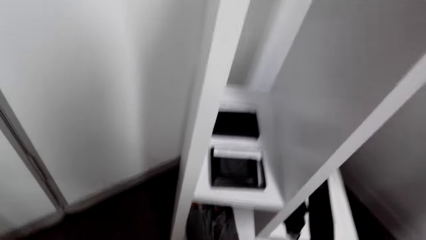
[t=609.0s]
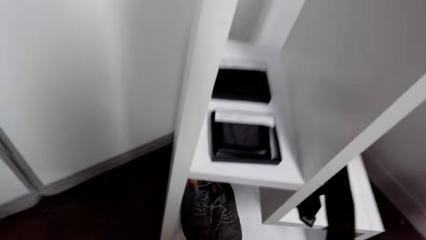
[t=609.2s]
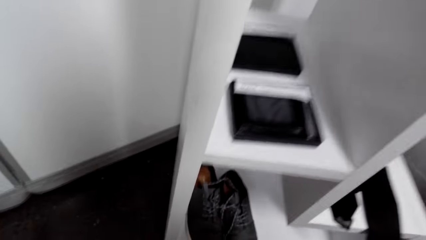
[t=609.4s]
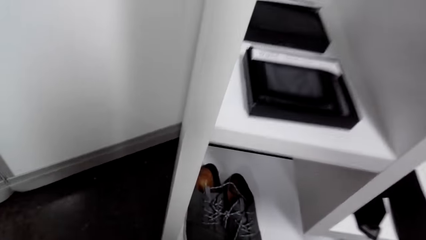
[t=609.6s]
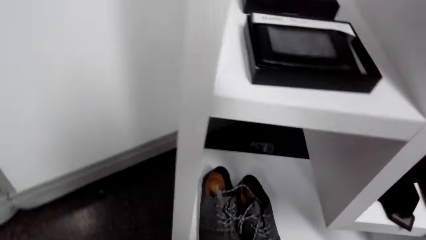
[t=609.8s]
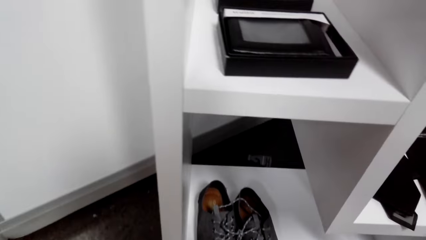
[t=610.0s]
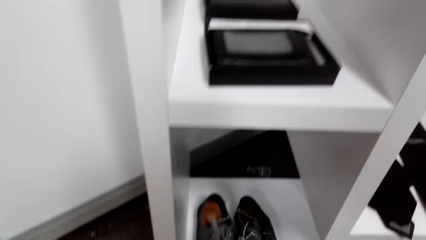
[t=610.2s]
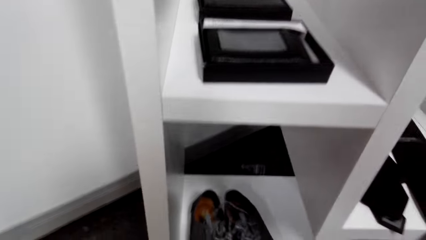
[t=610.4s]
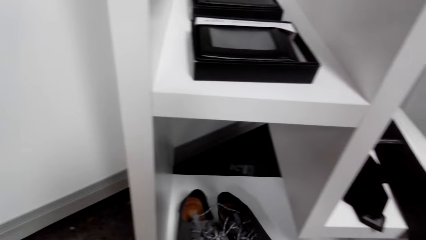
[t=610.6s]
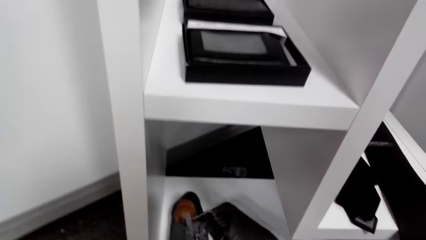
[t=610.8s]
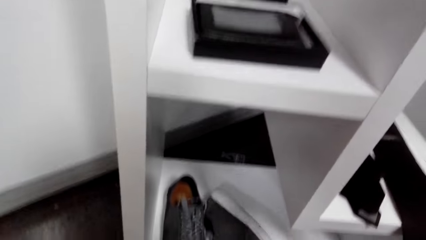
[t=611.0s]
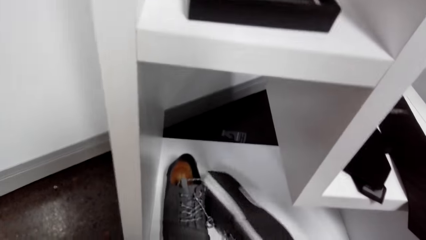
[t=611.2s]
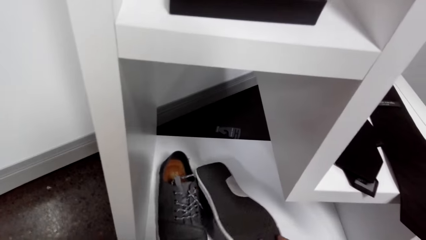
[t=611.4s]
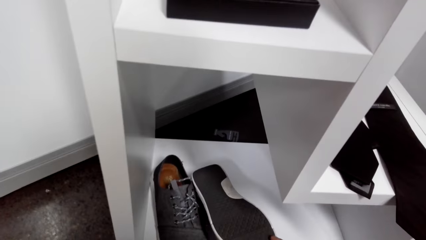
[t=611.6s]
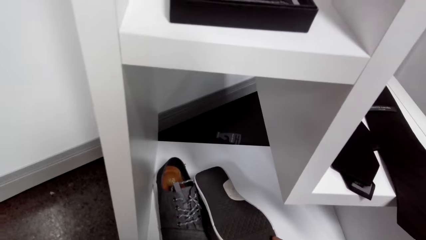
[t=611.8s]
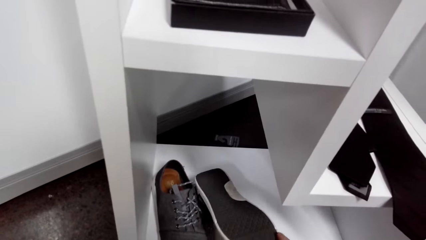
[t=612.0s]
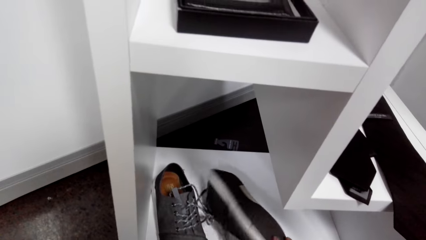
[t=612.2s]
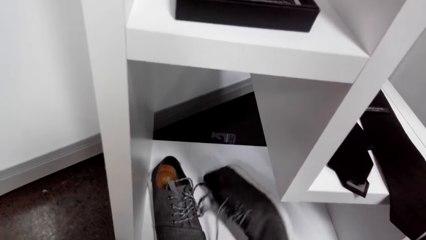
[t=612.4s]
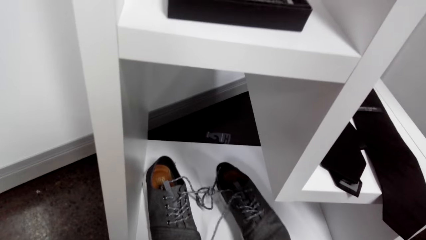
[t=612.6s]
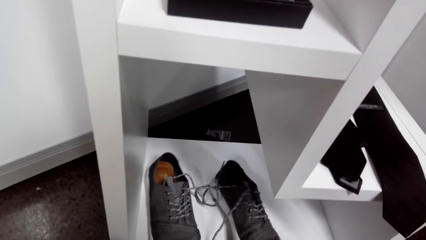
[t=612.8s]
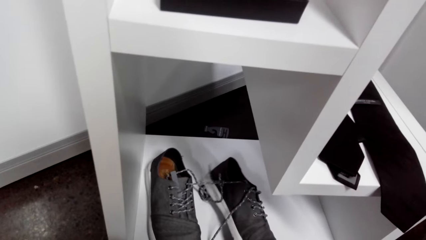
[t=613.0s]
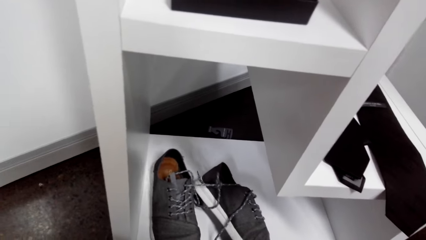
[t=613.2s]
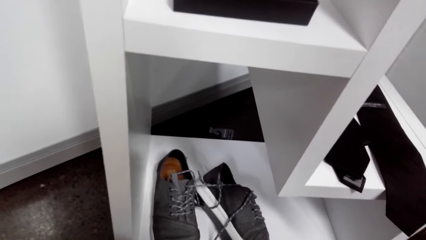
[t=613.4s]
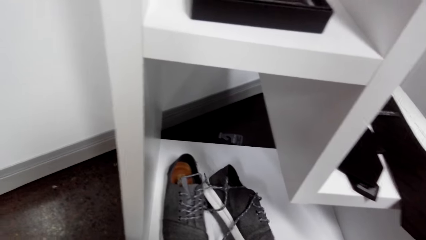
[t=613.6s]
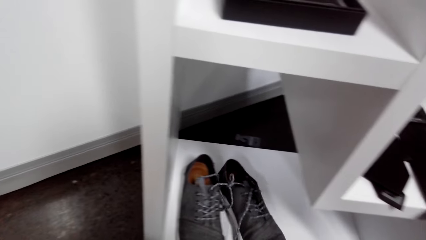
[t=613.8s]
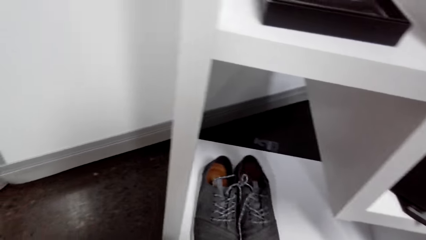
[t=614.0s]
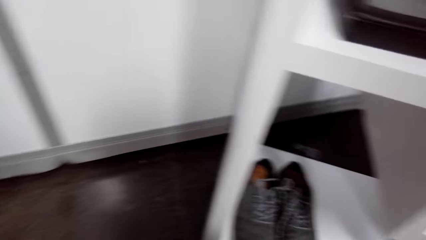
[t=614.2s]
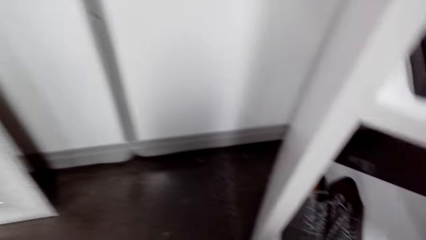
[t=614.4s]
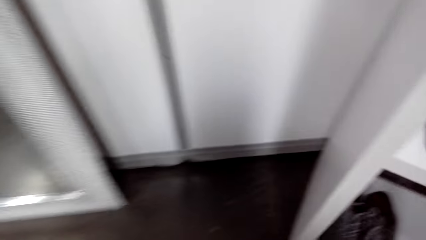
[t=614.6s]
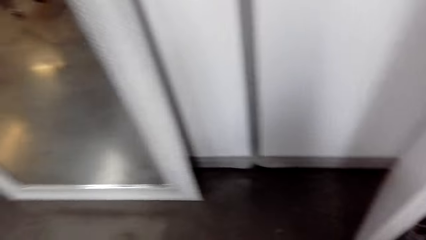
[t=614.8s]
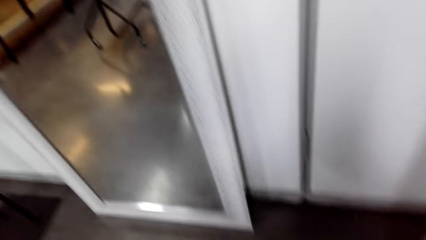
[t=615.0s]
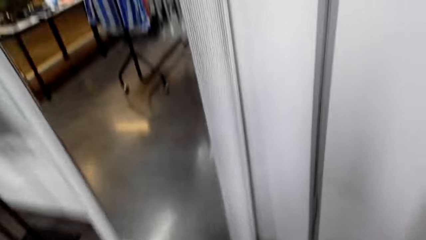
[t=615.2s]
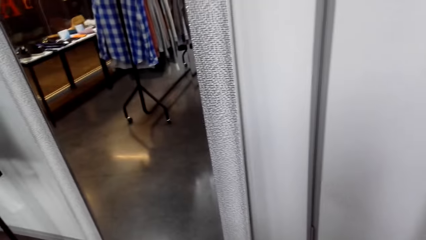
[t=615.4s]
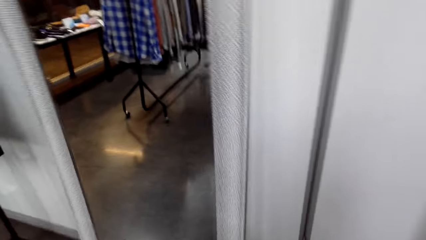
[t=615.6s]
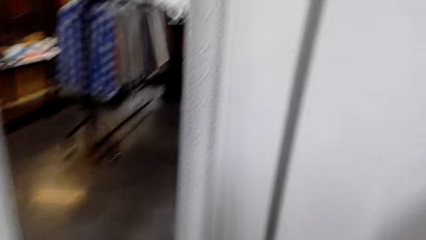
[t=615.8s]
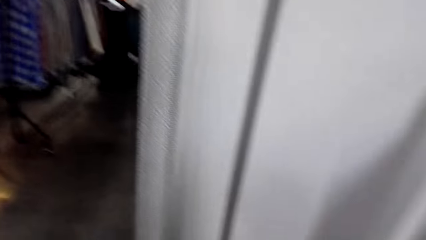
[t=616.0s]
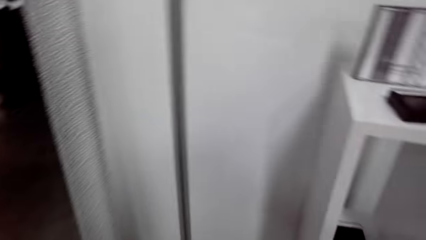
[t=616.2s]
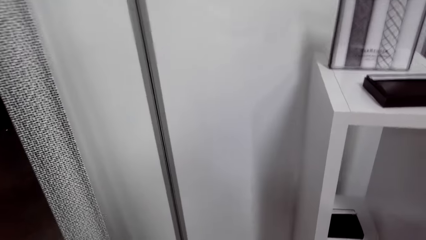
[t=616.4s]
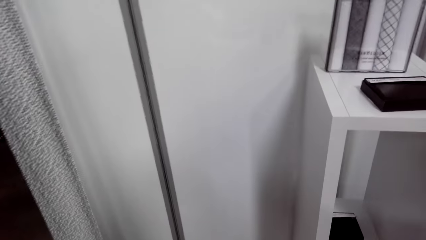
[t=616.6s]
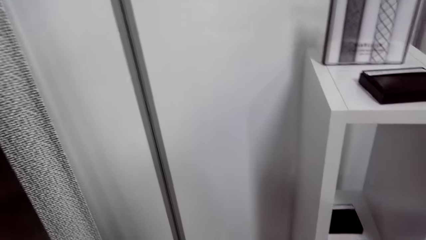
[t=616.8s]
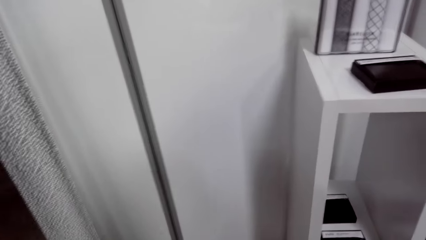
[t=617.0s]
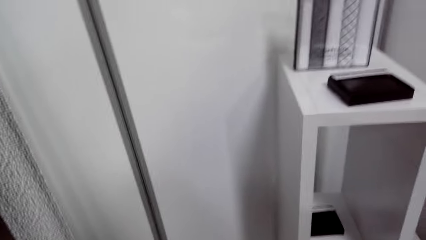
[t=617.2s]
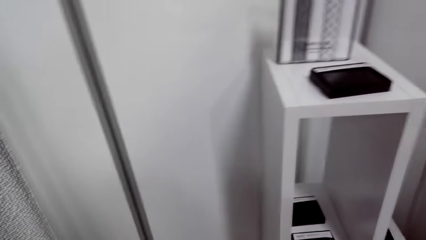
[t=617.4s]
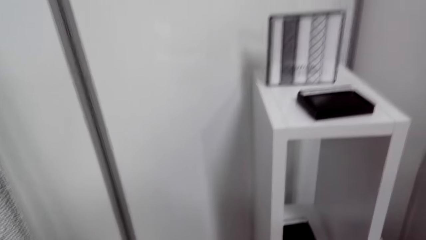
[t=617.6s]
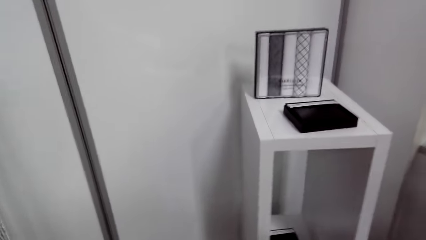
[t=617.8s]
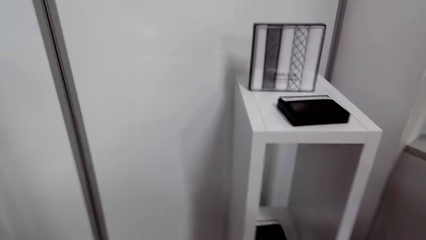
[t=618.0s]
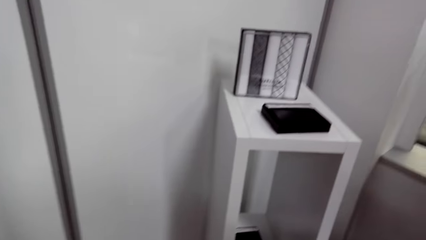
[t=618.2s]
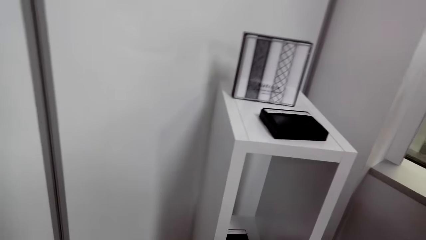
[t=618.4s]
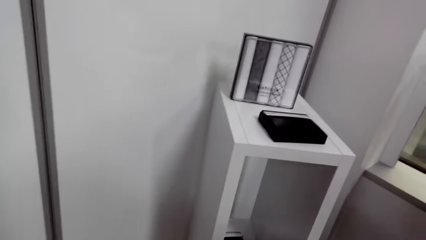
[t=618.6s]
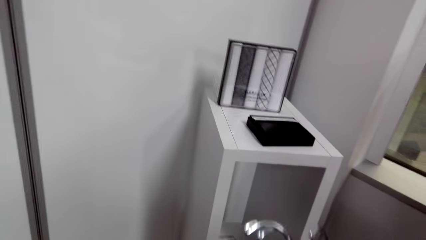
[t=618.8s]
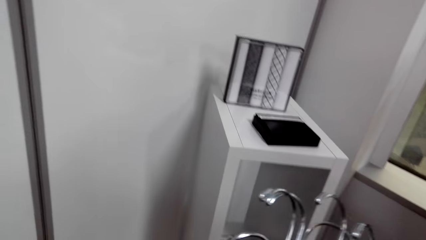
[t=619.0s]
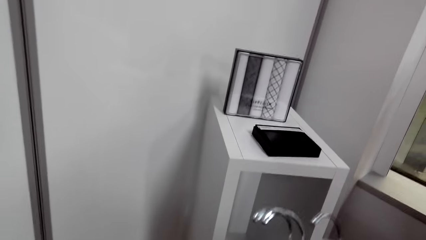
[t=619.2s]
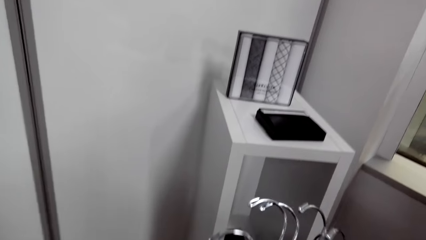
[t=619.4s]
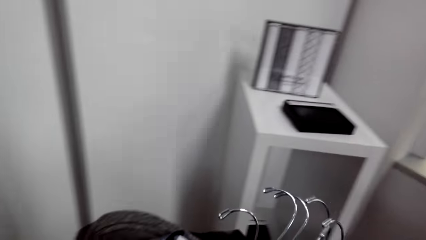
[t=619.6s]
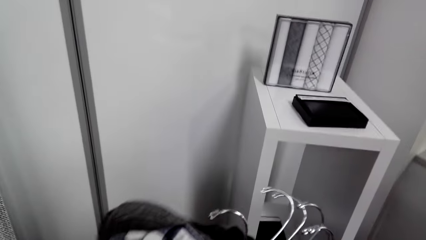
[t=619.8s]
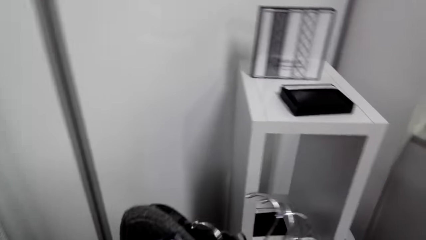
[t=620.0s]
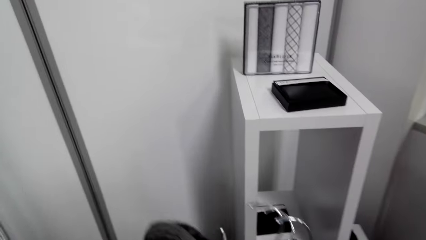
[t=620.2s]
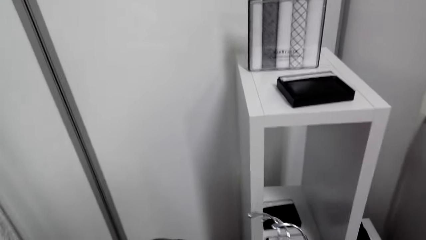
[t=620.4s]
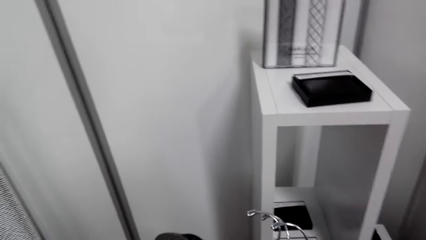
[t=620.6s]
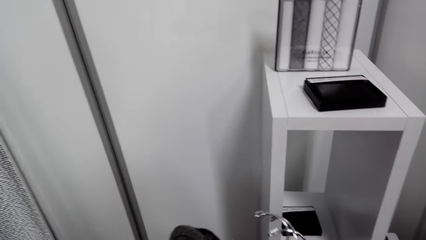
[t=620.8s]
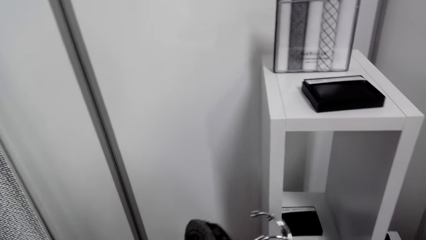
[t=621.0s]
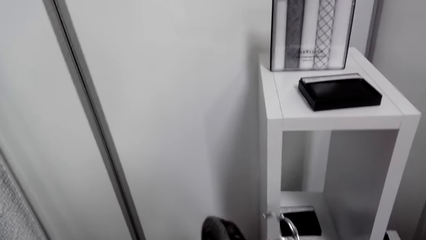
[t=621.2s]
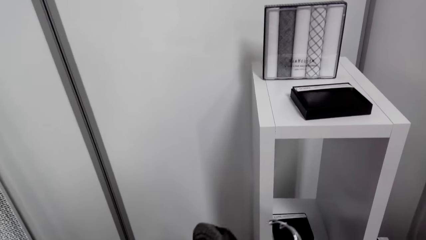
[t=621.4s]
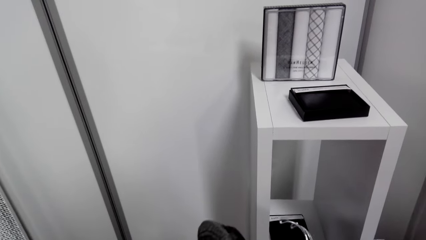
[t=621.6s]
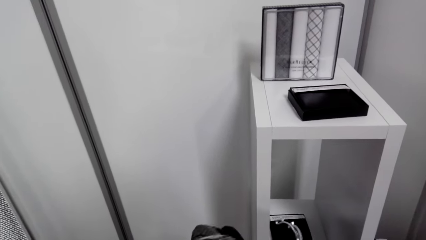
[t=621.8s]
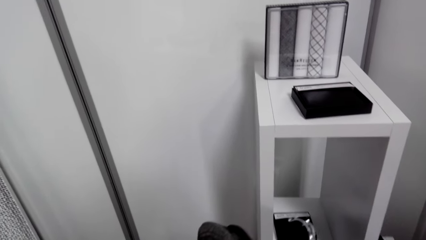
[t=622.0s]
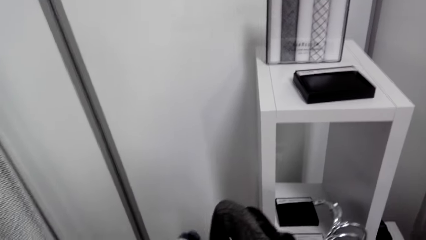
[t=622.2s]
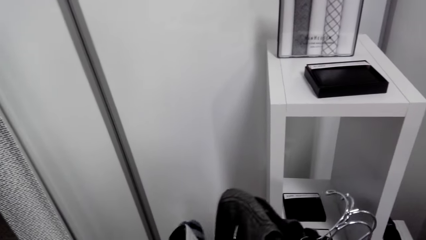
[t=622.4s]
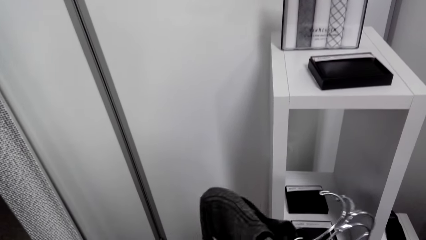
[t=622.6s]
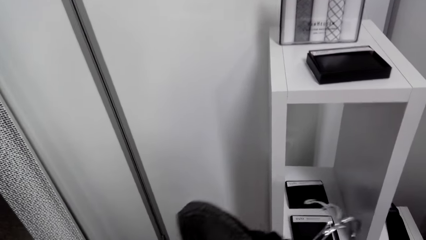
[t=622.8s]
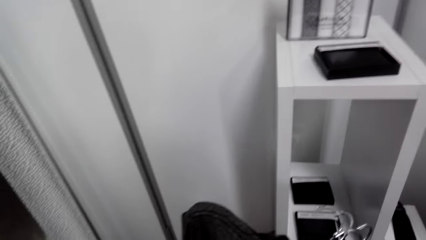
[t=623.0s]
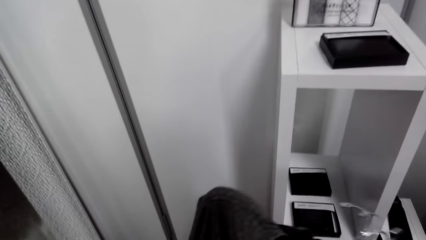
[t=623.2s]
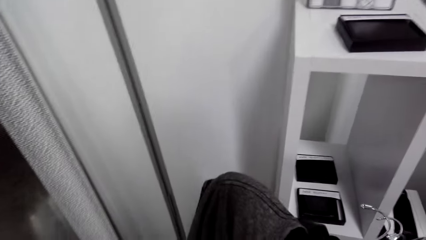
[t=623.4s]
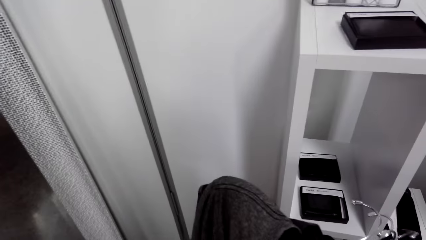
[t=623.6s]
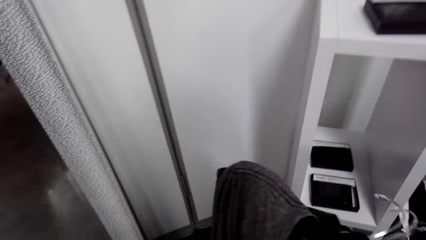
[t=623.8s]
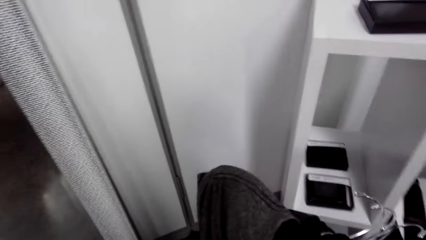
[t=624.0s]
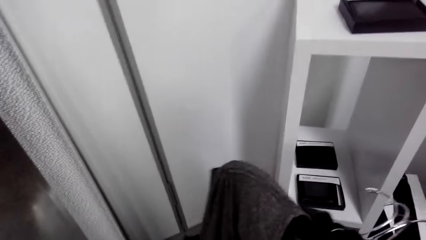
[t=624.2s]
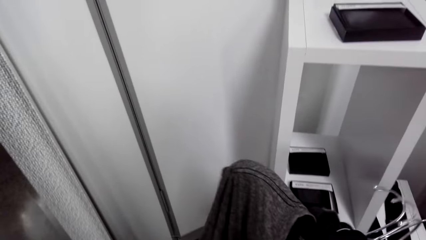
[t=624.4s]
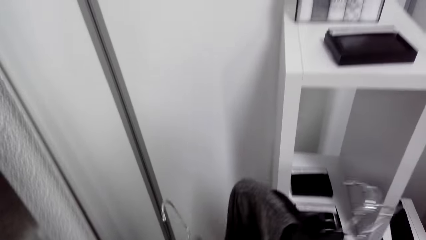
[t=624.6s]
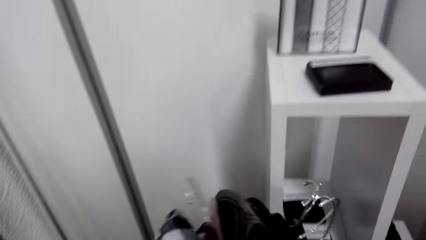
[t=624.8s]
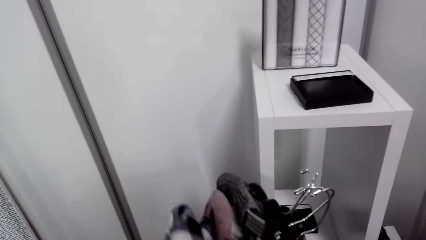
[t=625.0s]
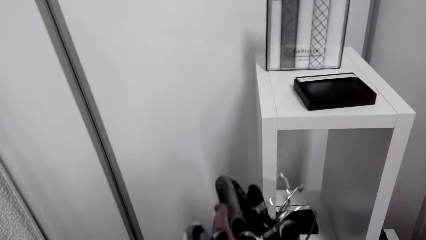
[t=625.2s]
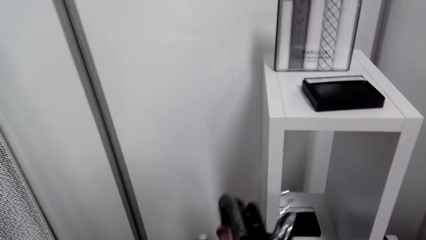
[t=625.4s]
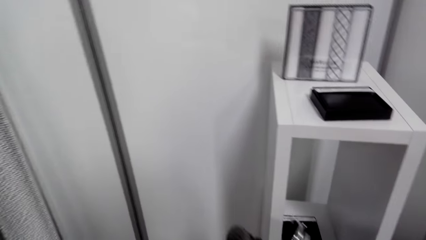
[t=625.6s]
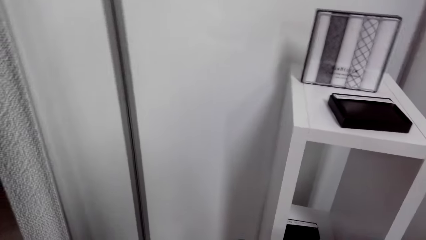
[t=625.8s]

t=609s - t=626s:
The camera wearer picks up a shoe. They take a look at the shoes. They turn the shoe. They look around. They walk around. They hold clothes. They pick the clothes on a hanger.
